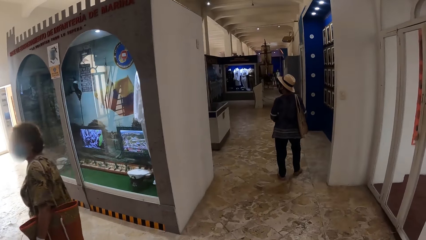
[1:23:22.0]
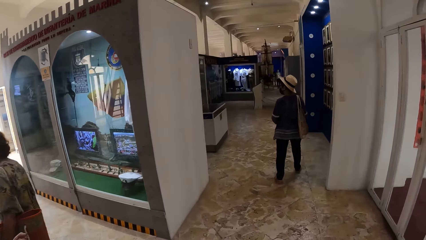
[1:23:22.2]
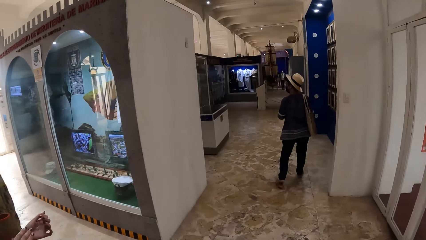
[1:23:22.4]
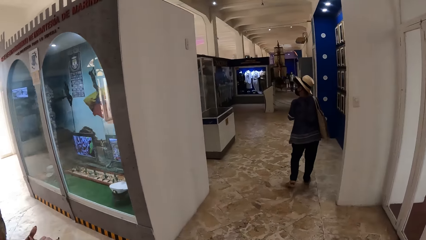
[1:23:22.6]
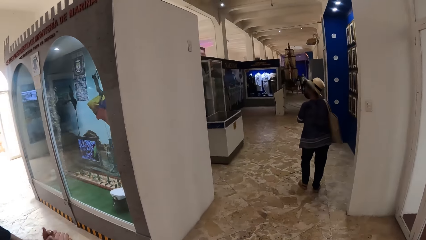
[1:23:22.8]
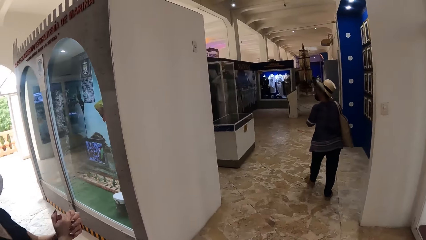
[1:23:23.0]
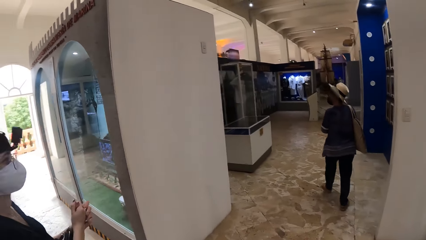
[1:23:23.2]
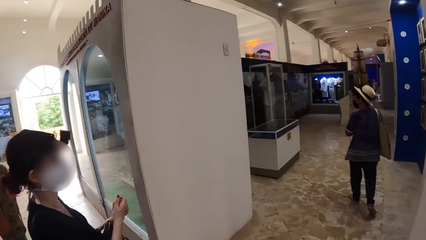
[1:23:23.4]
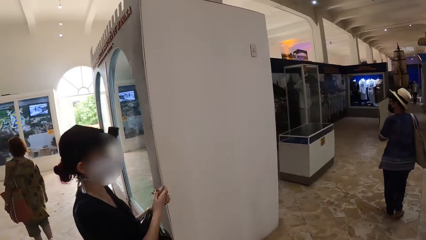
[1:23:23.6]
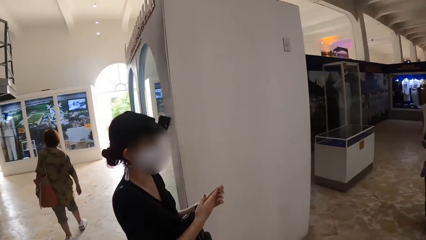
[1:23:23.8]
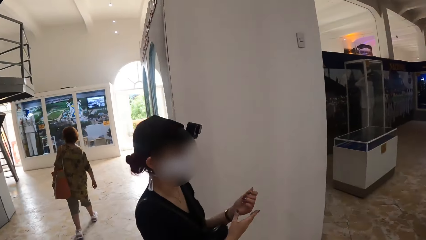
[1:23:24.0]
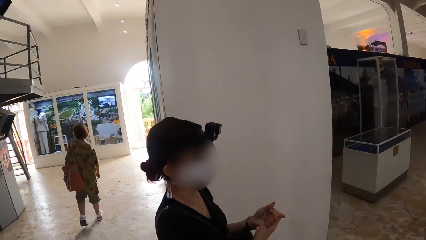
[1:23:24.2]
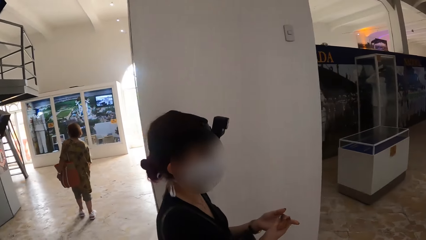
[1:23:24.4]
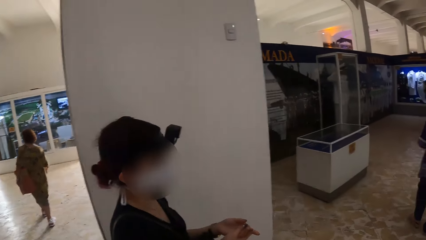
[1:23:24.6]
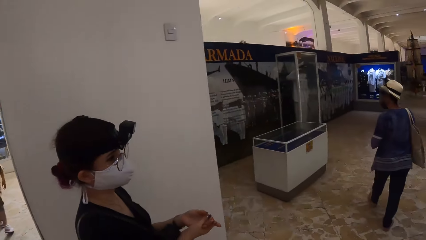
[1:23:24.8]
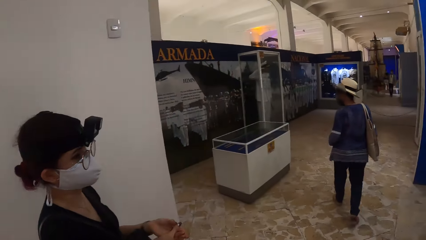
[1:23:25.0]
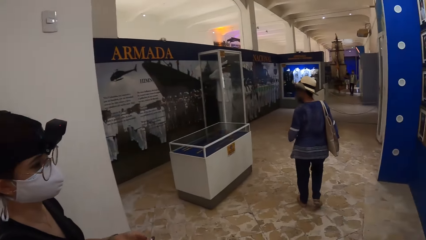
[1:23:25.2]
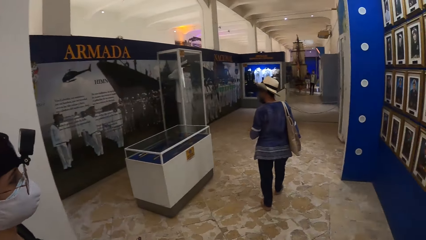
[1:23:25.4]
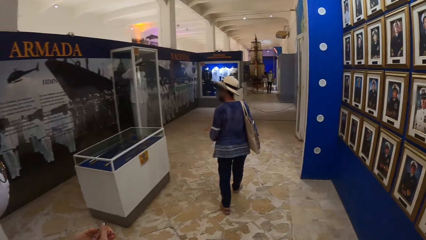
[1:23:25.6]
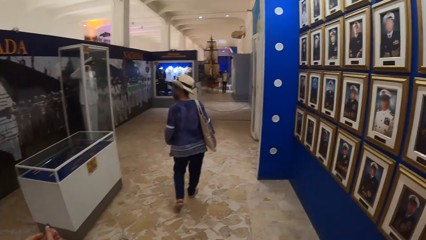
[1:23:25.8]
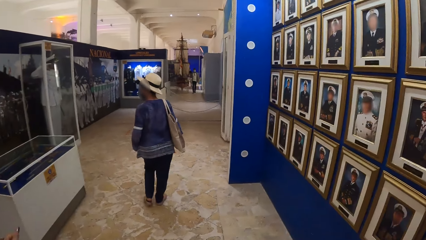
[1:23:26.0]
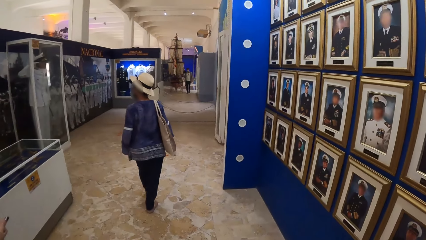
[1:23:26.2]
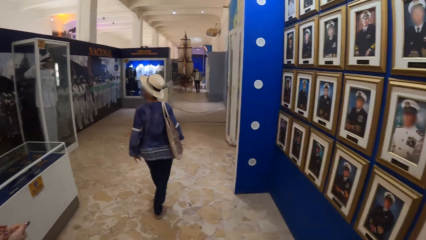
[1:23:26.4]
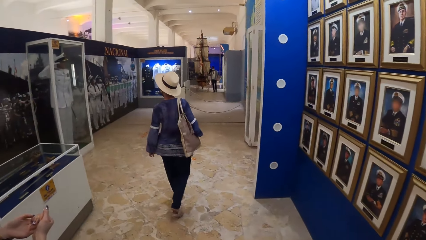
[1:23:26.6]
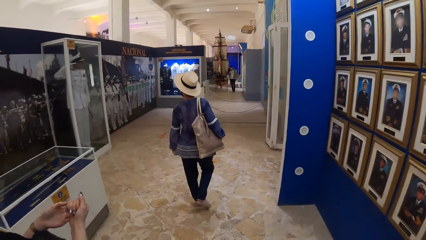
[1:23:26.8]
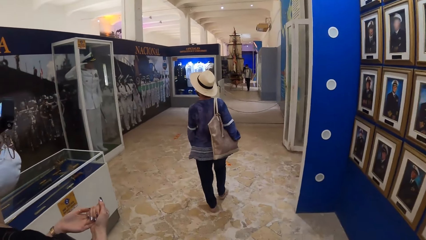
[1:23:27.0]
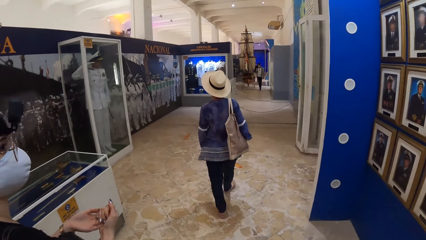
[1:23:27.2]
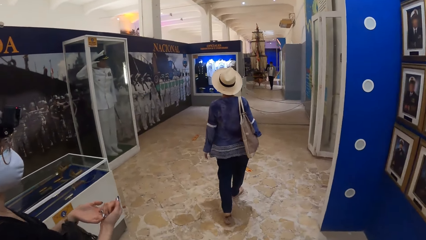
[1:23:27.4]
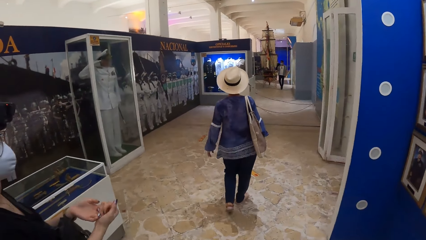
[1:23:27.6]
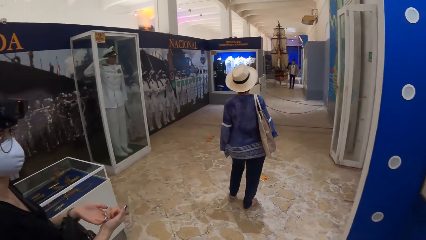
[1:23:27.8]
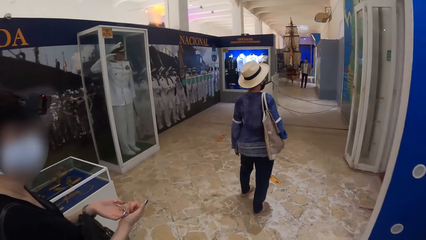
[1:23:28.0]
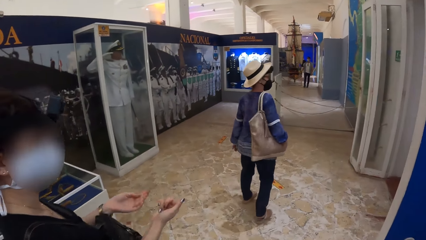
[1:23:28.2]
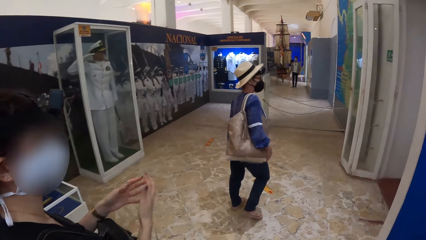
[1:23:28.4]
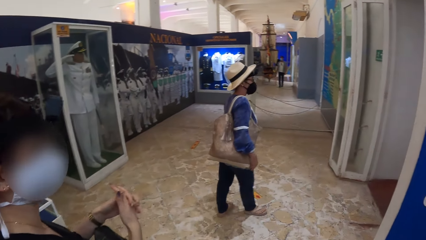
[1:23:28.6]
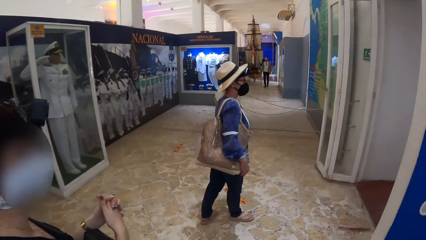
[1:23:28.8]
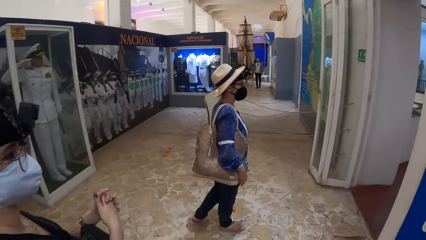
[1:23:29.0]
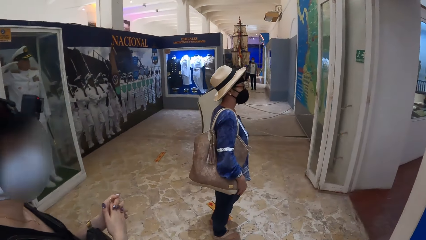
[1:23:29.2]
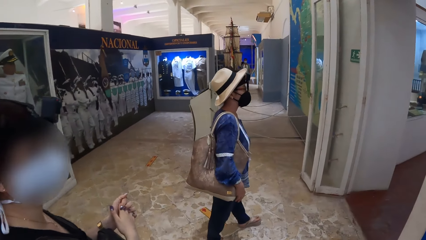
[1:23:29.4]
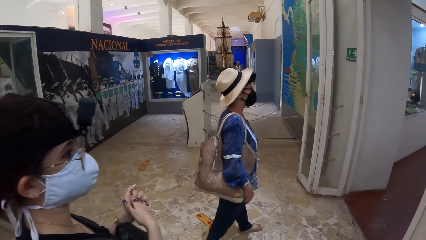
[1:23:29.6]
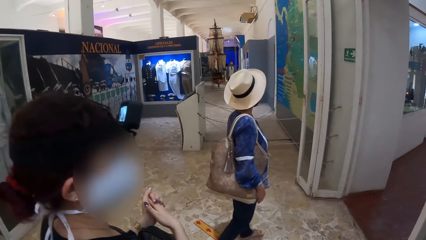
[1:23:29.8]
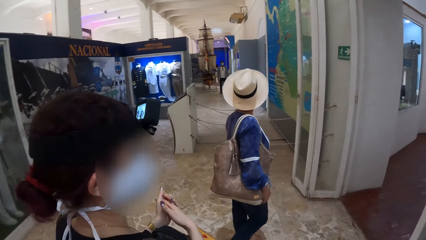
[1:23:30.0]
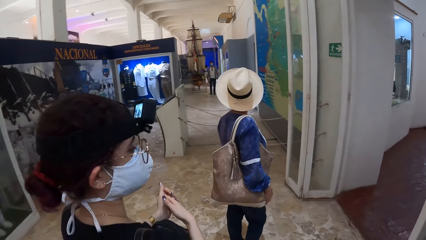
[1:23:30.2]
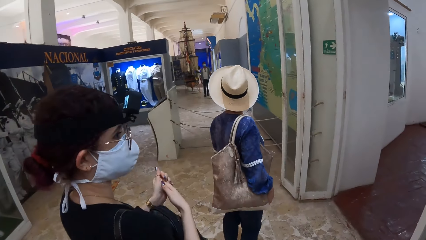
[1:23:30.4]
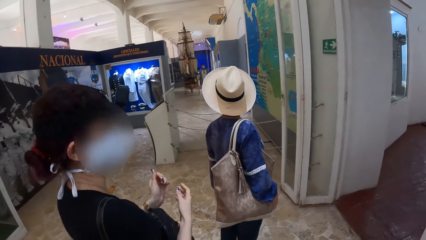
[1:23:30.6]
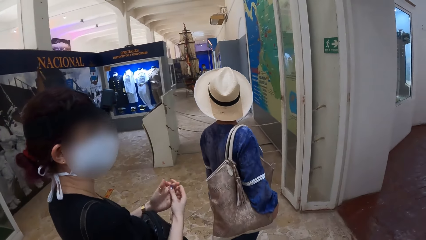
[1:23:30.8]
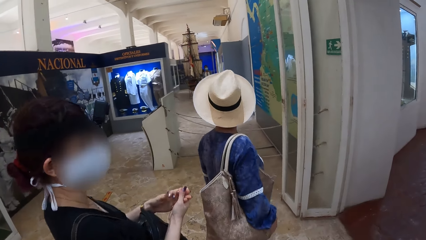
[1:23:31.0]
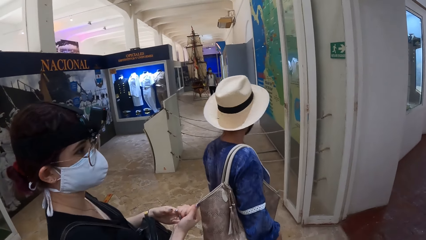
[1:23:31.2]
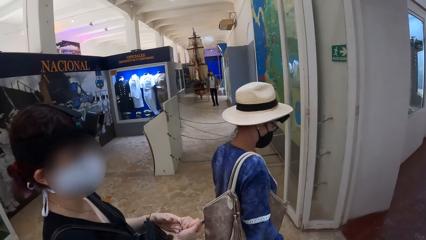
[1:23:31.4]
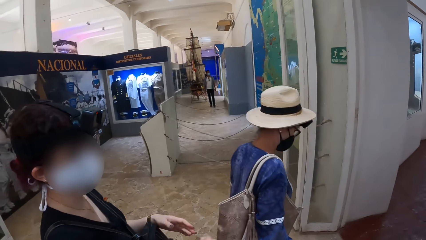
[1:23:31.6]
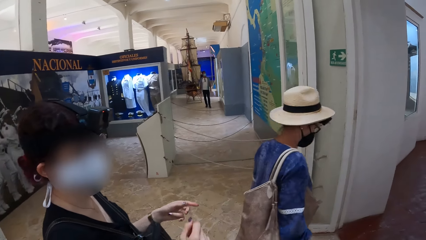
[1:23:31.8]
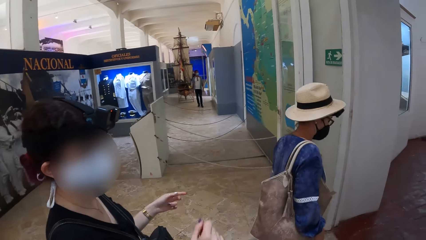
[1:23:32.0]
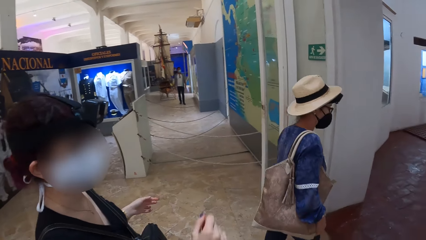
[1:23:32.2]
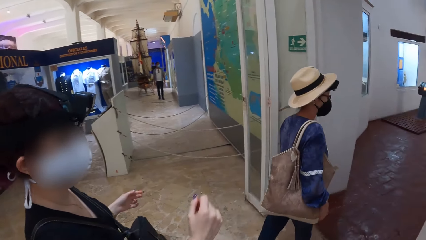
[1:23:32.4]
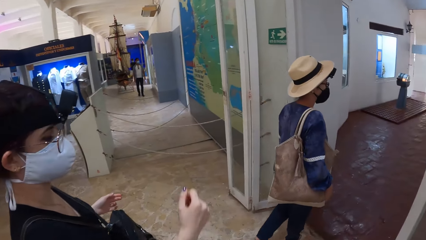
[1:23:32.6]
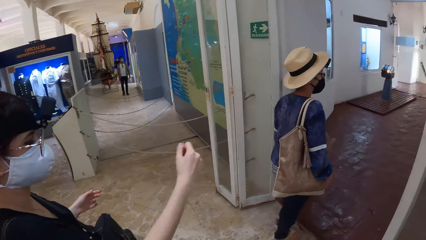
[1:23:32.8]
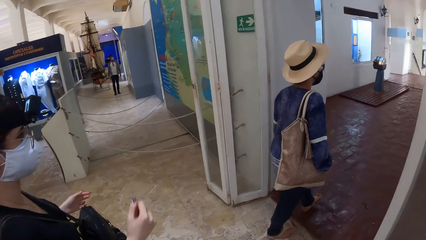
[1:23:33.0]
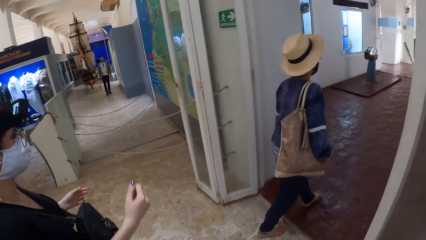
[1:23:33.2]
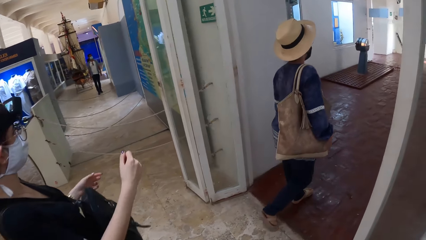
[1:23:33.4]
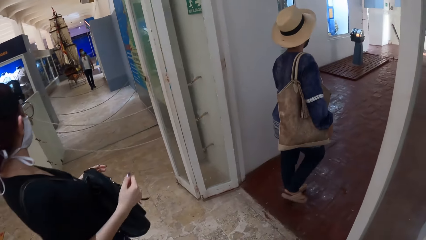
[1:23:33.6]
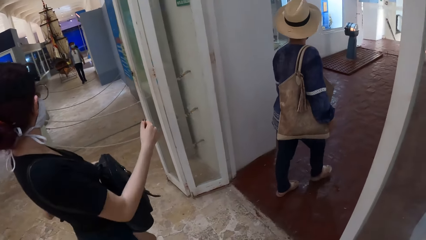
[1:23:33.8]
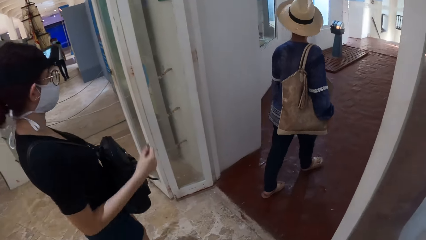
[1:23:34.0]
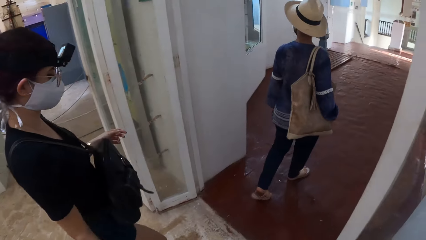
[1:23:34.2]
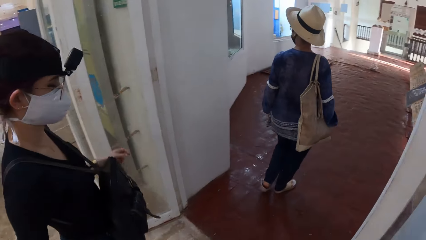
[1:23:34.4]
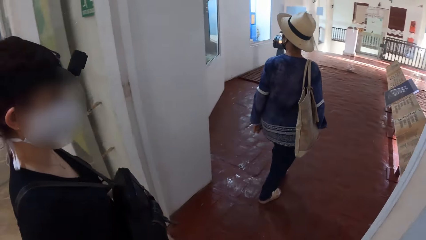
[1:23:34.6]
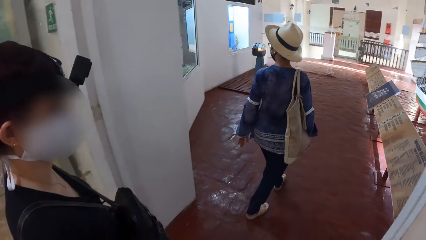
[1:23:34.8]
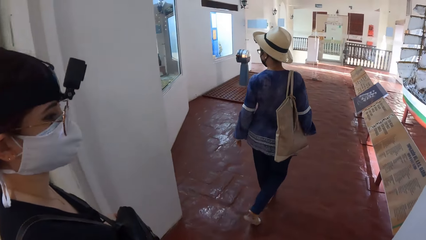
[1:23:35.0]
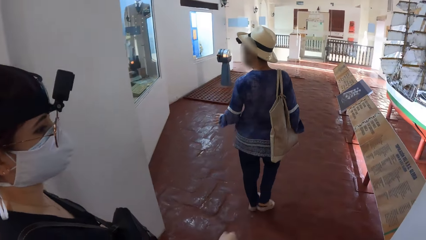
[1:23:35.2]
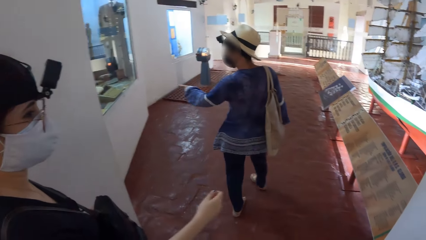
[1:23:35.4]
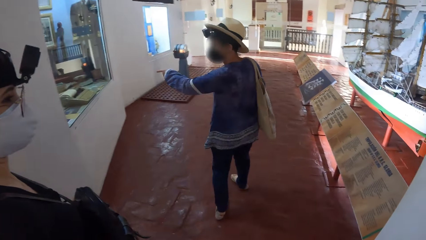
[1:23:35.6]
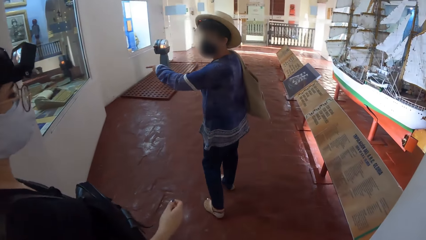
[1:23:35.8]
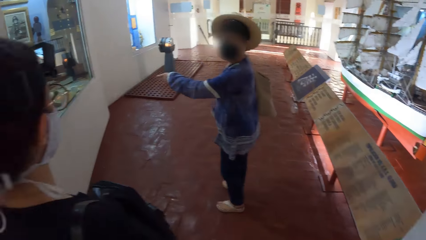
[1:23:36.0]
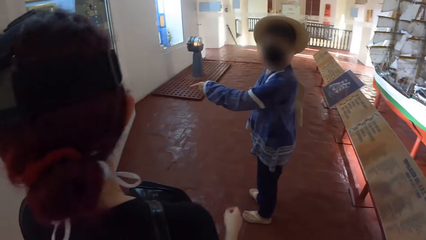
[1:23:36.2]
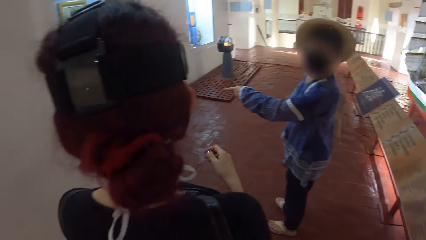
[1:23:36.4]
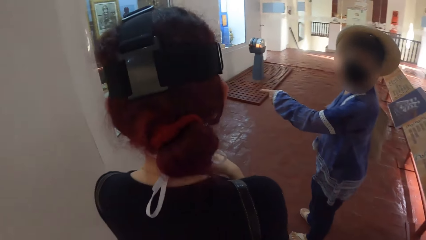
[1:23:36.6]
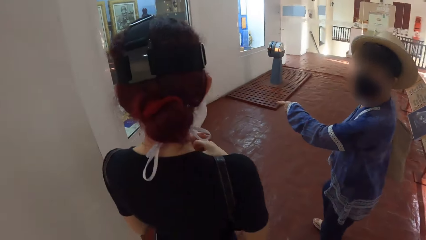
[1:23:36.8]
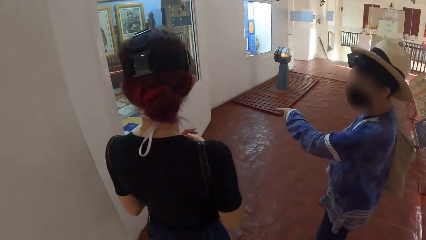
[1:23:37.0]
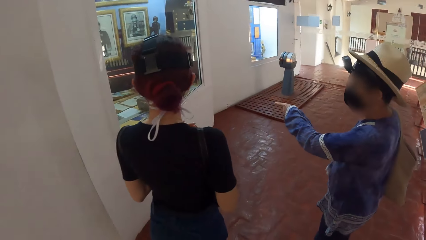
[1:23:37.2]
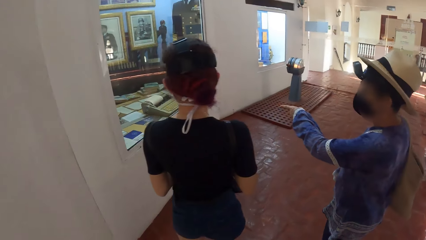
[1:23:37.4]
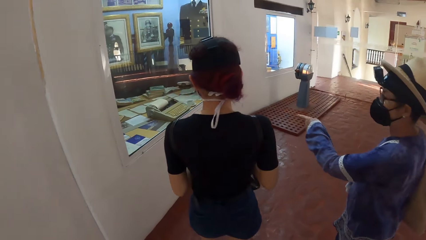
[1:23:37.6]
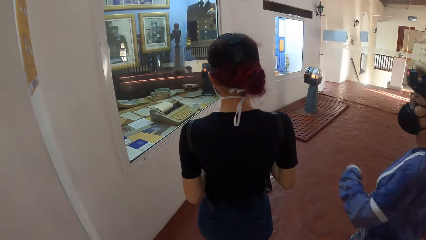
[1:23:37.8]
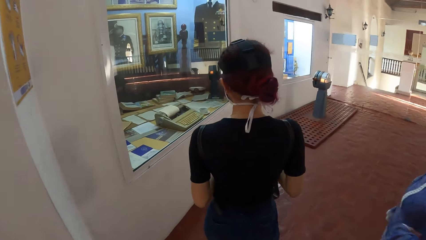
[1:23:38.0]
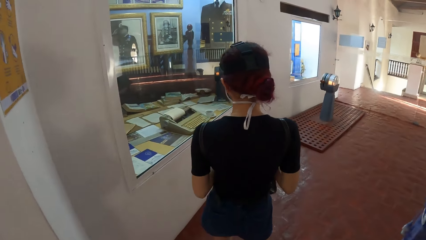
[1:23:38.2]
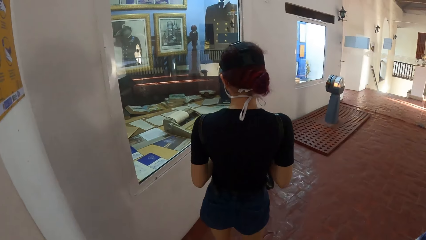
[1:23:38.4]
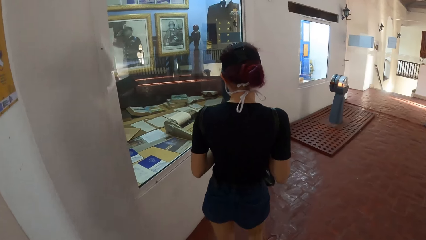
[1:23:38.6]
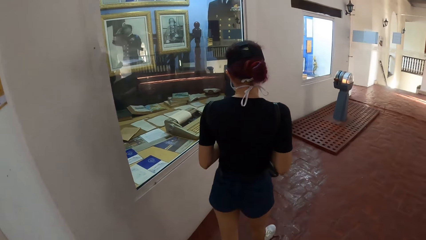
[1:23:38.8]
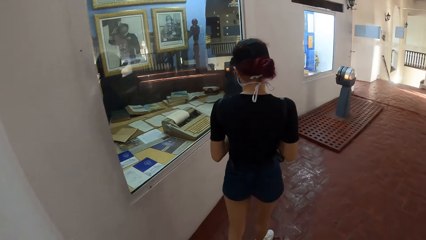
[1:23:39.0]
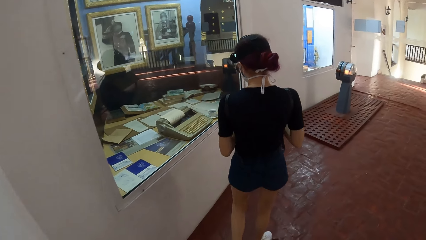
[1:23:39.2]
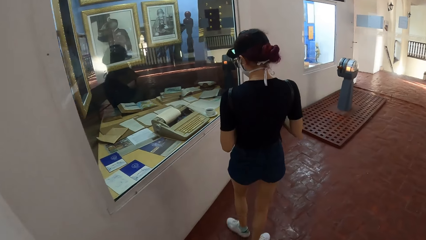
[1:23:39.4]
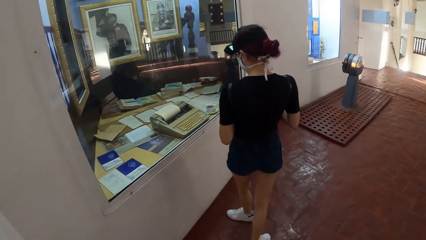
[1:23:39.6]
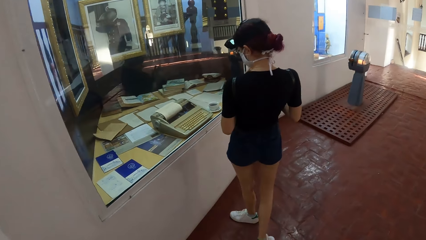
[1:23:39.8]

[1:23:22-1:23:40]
The camera wearer walks past a woman. They walk further into the game center with another woman. The second woman rubs her hands. The camera wearer looks at the second woman. They interact with the second woman. A third woman walks into a reception from the game center. The camera wearer walks into the reception from the game center with the second woman. They walk around the theater room with the second woman. They interact with the third woman and the second woman. Another woman converses with the camera wearer.
